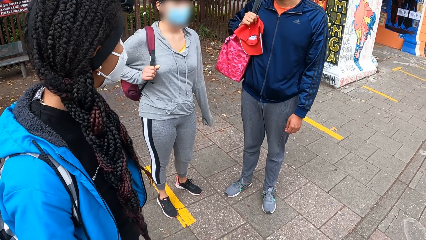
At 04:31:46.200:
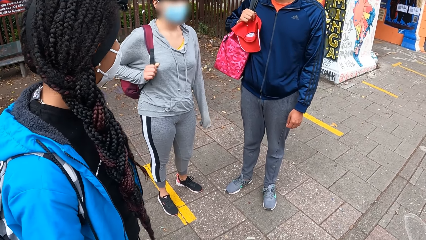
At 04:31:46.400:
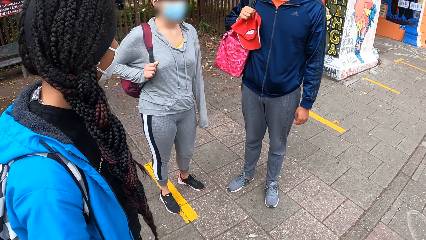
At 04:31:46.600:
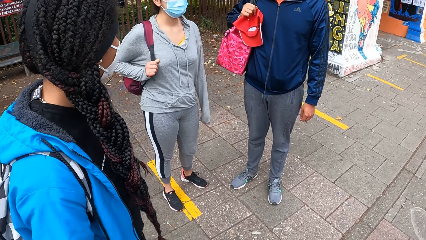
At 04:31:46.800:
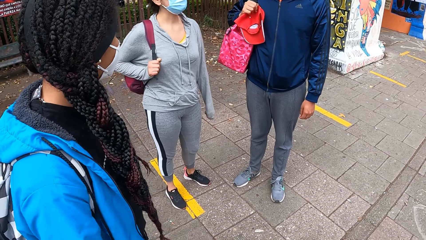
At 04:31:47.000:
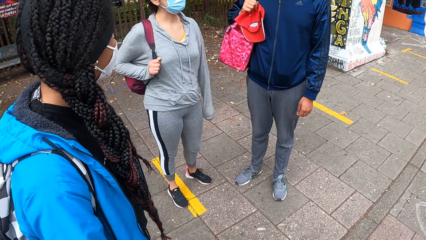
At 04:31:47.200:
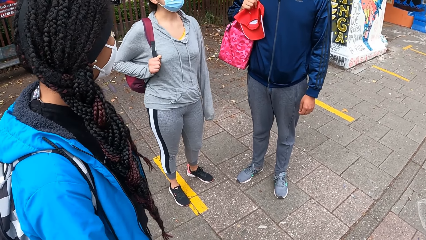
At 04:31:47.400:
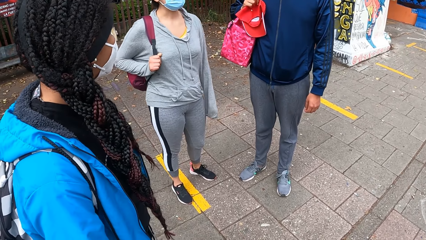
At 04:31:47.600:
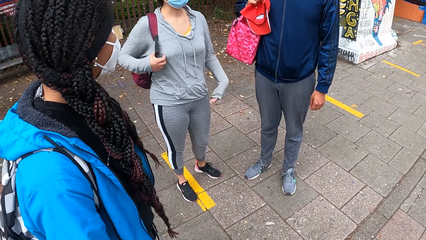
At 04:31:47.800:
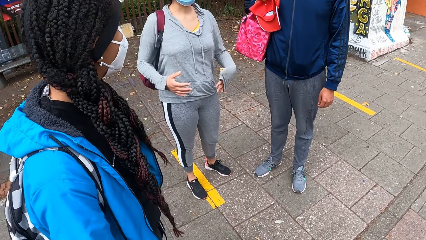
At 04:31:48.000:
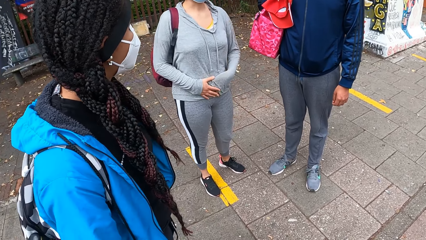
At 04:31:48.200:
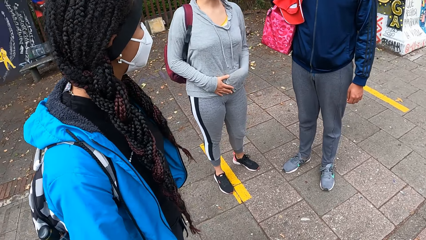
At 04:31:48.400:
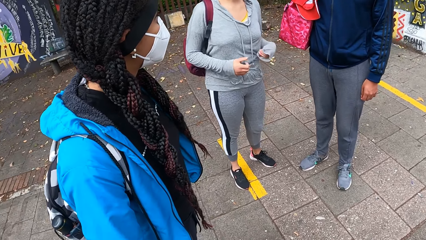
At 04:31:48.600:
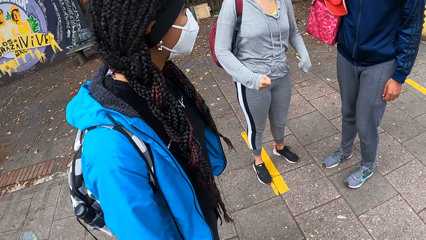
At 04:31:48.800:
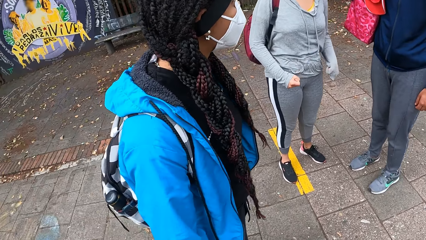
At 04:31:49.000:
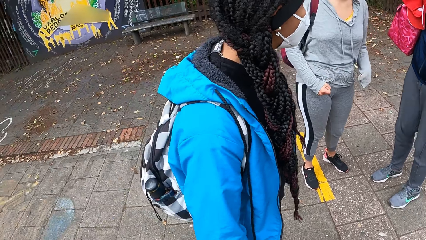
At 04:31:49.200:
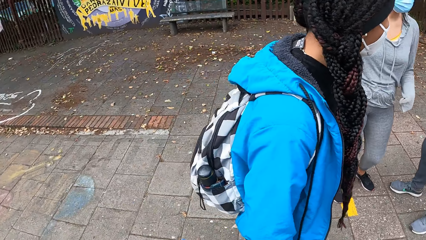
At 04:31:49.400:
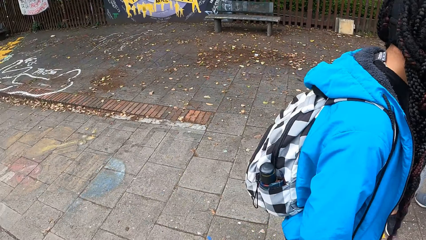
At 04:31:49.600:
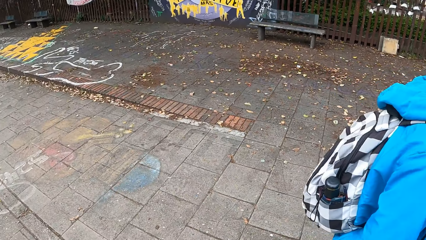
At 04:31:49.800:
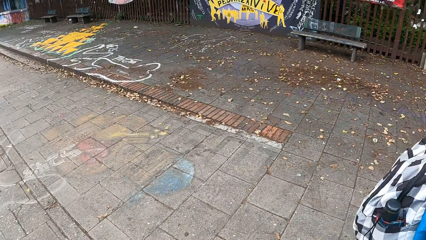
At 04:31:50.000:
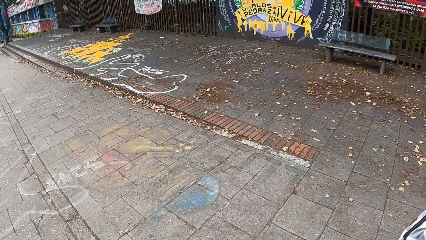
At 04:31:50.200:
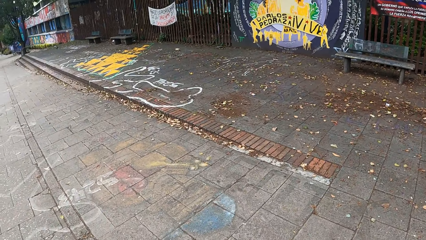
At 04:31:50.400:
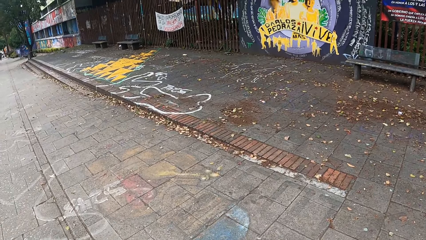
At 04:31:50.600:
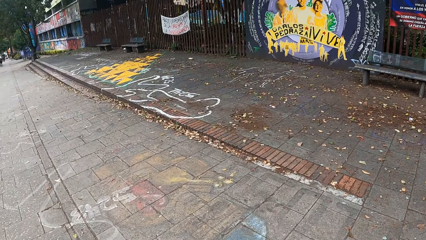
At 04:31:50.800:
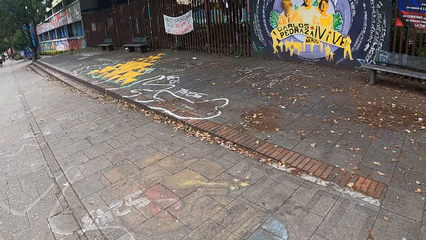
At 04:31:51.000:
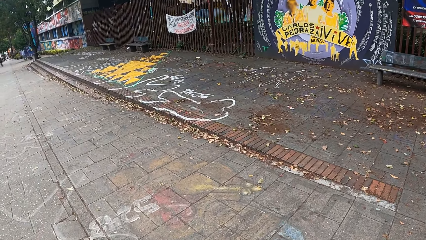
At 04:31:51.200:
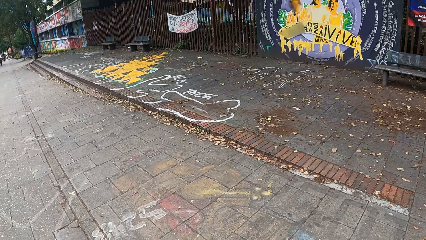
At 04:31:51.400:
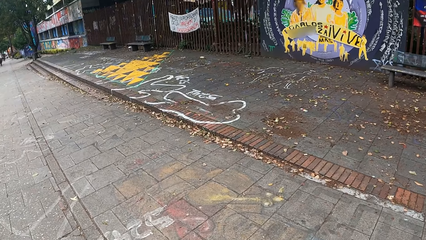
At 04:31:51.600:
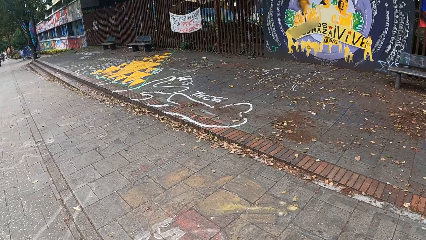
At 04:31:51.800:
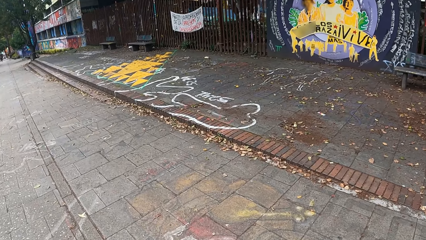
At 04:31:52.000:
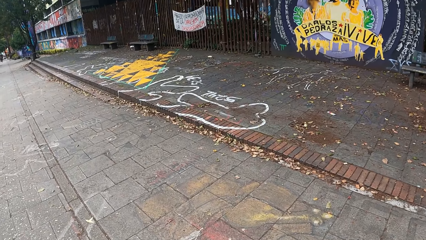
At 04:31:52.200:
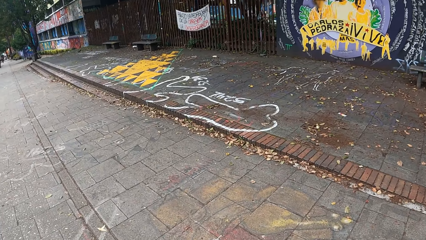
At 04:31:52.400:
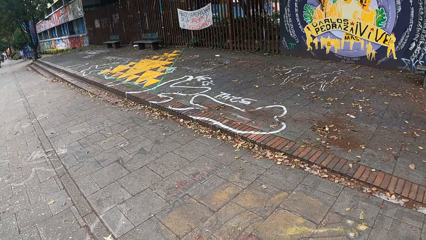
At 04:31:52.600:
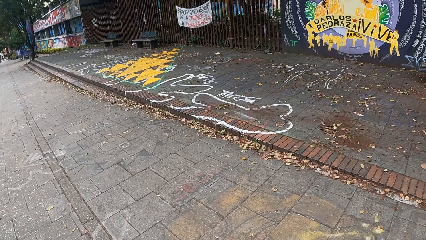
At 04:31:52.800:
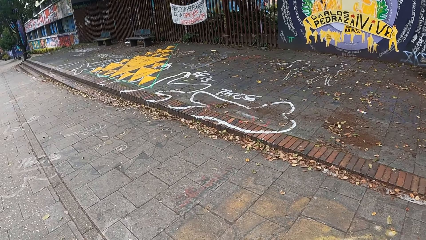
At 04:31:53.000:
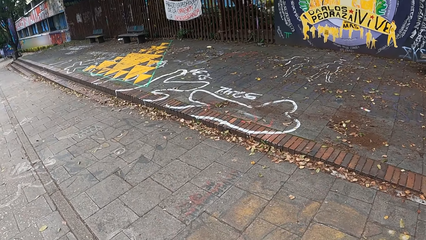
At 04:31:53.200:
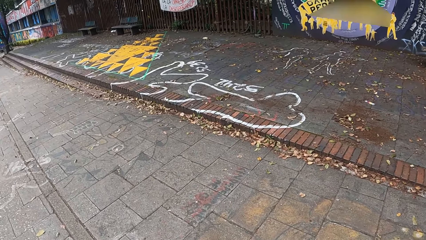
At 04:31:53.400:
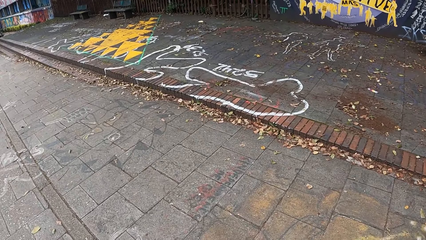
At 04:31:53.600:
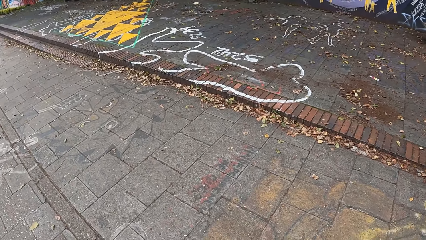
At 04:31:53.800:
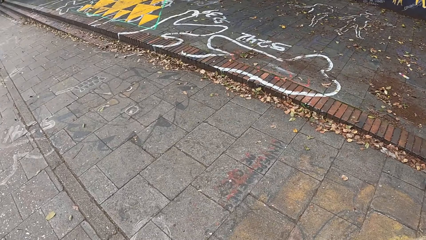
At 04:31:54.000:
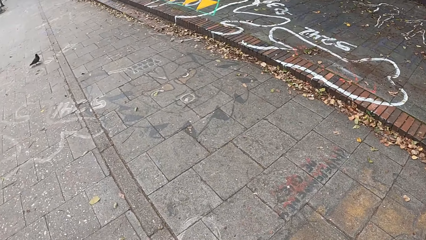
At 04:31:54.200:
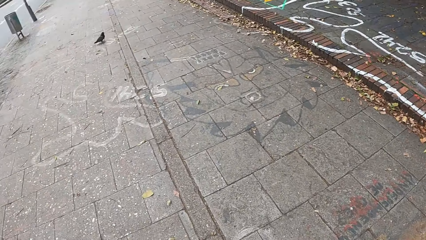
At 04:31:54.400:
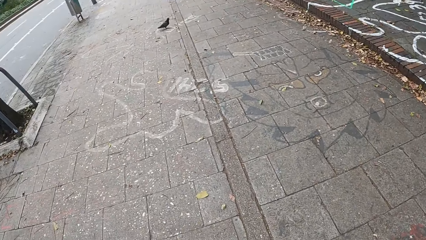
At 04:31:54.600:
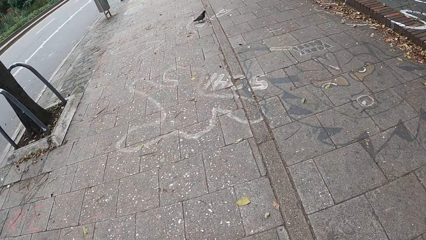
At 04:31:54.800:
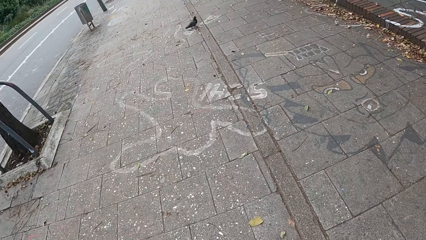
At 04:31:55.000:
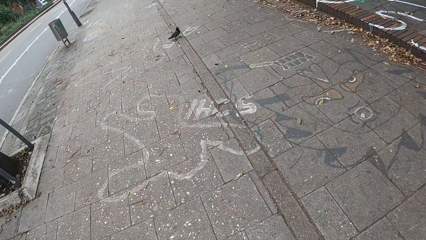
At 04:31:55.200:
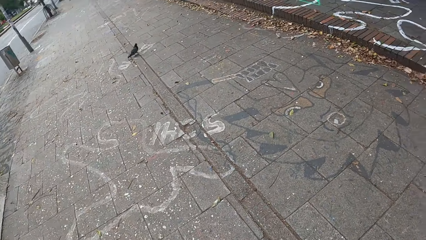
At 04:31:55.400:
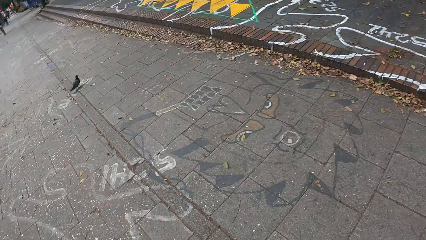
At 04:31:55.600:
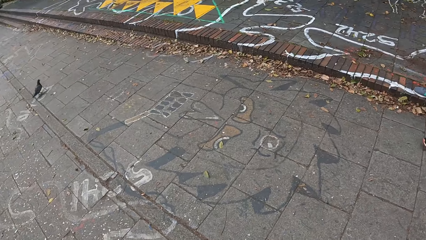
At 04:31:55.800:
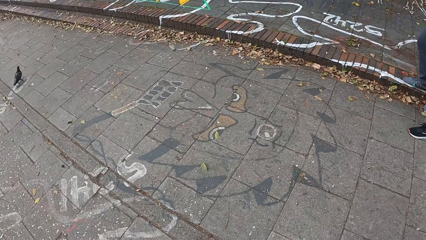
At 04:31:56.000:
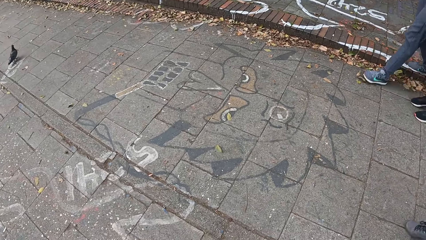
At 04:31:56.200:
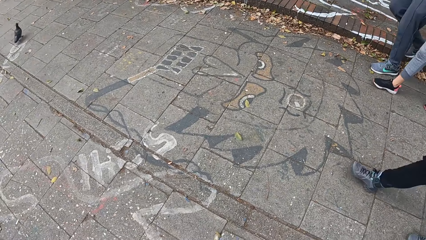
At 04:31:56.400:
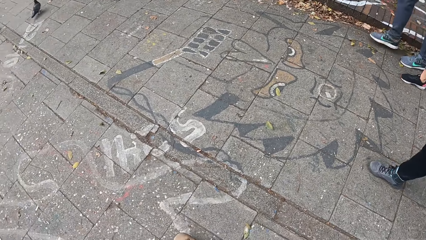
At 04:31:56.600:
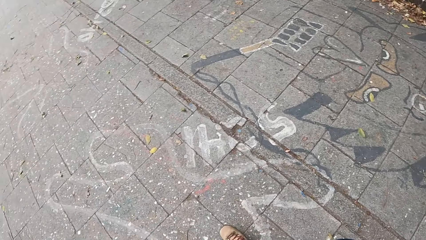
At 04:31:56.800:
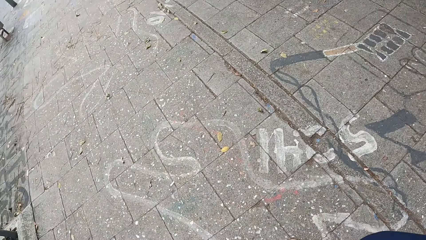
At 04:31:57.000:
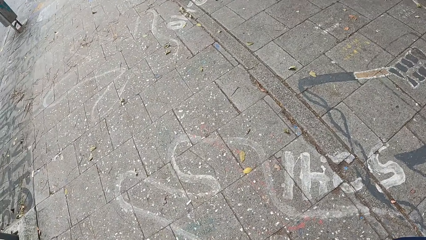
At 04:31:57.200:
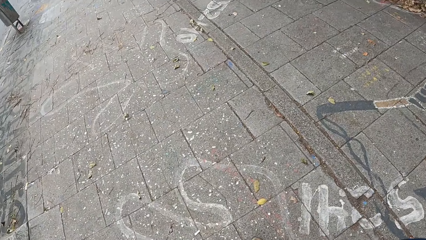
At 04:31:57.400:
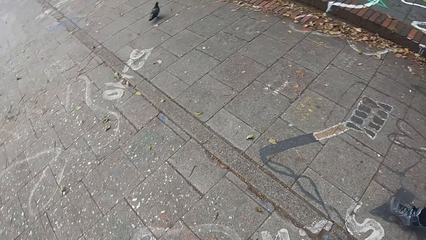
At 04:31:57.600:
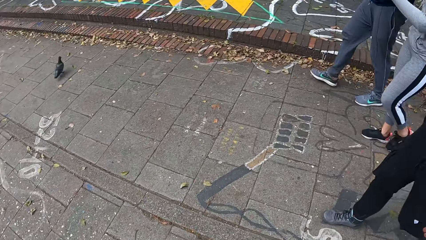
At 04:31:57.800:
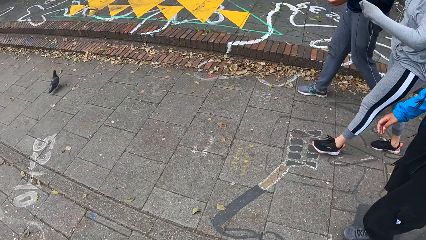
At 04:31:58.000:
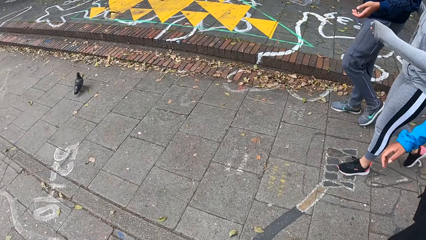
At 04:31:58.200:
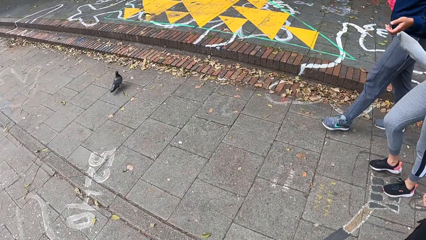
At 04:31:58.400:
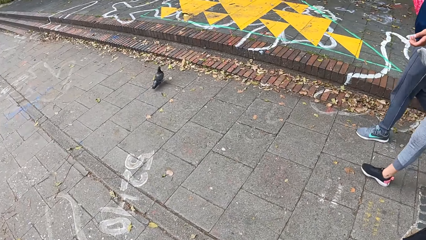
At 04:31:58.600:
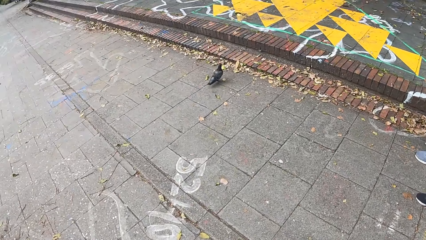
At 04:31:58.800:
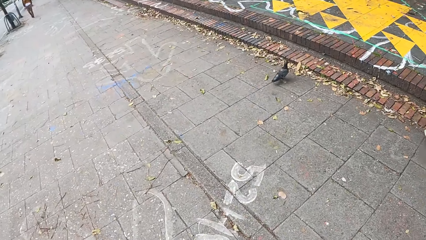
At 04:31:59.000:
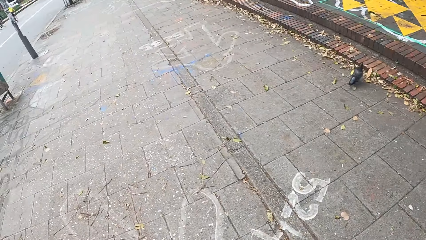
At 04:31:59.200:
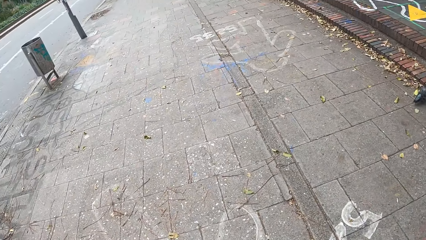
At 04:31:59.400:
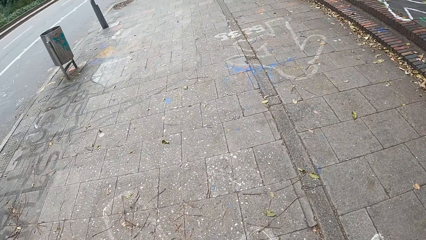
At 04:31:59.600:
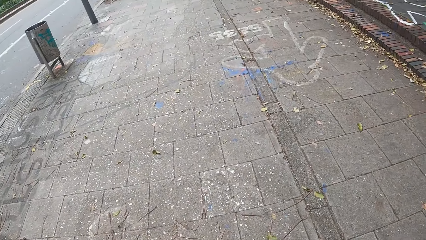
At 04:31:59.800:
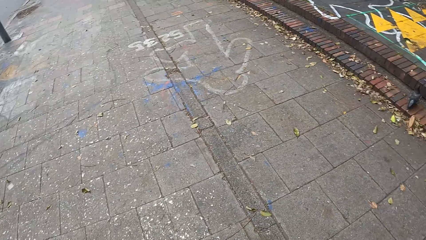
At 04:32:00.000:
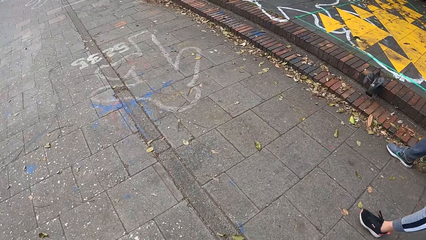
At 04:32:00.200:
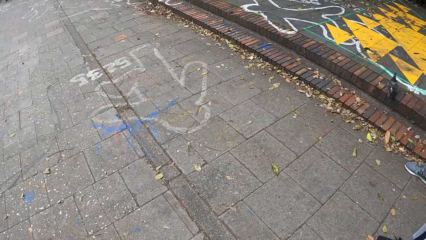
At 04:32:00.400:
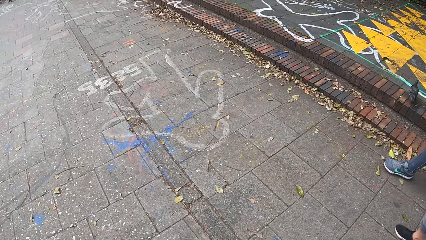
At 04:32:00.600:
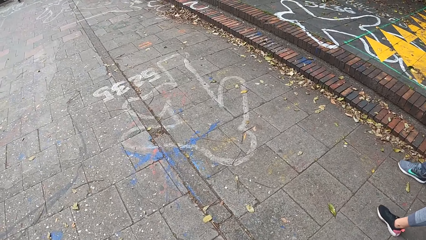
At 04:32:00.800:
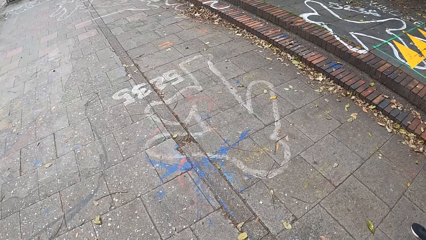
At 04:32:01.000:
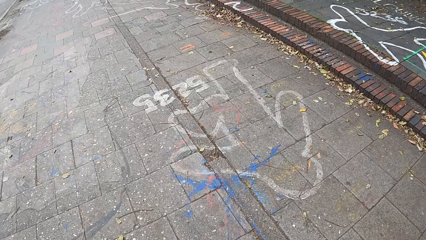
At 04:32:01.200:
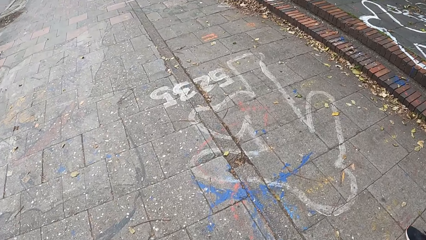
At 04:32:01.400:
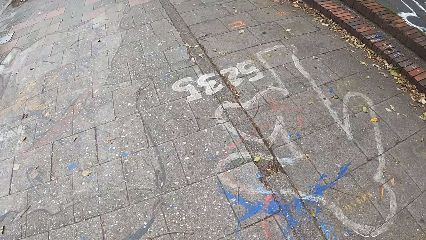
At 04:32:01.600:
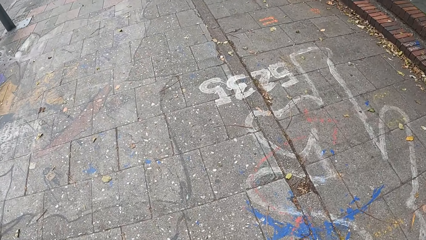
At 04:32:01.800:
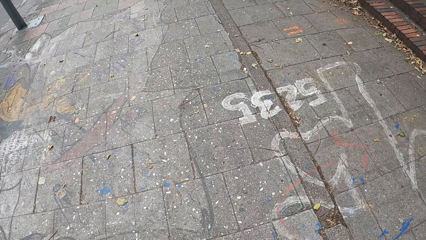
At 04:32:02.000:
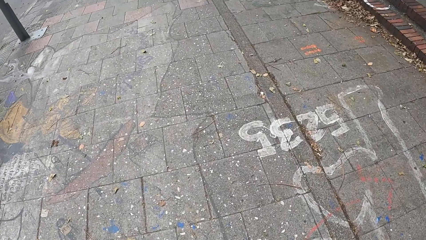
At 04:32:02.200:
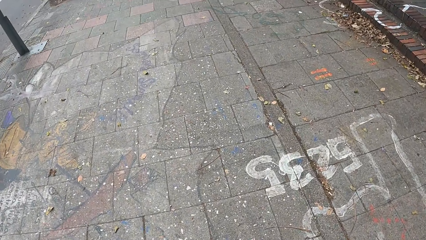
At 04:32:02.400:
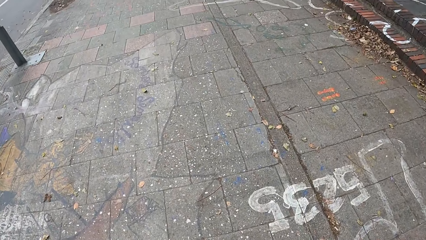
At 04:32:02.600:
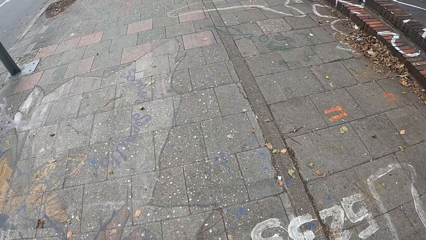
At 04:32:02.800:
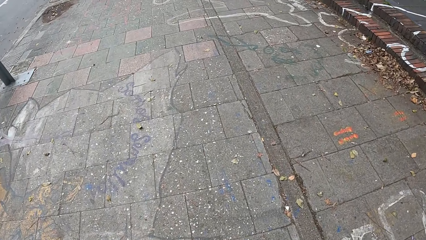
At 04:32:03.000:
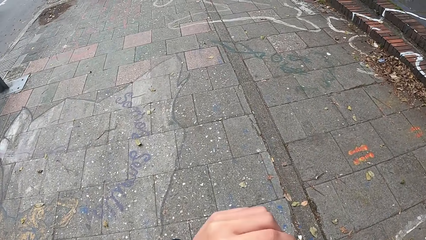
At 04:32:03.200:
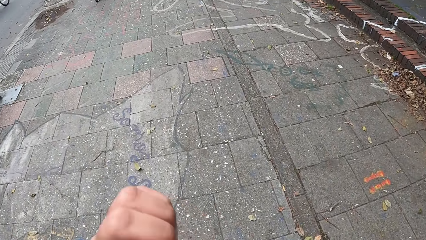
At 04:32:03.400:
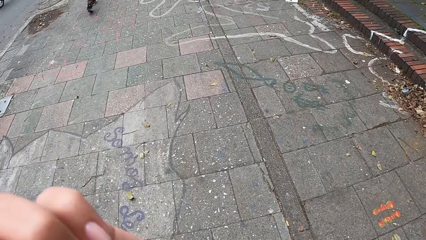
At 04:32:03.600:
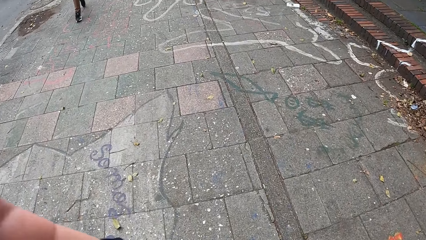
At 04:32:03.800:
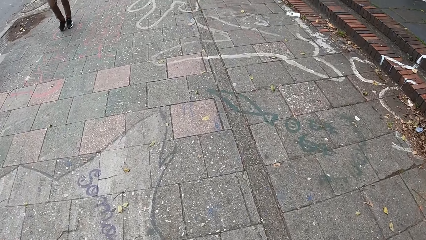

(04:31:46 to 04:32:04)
The camera wearer looks at a couple of people. She looks behind. She walks on the pavement. She looks at the right. She looks around. The man, the woman, and another woman walk on the pavement. The camera wearer looks at the right. She looks forward. She looks at the right. She looks at the ground. She touches her face with her left hand.
